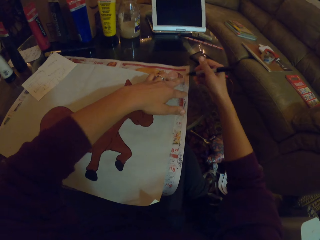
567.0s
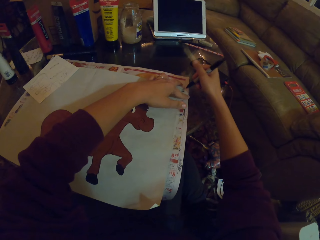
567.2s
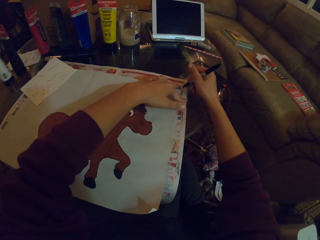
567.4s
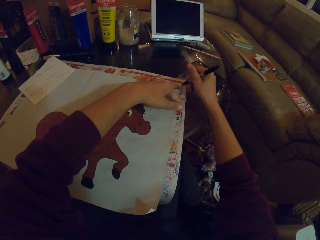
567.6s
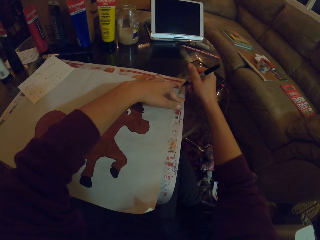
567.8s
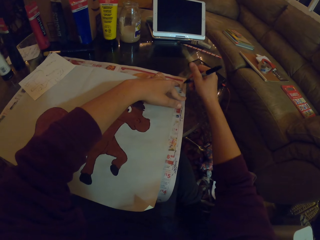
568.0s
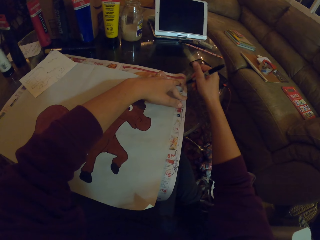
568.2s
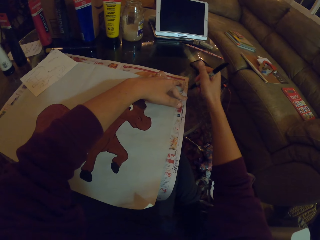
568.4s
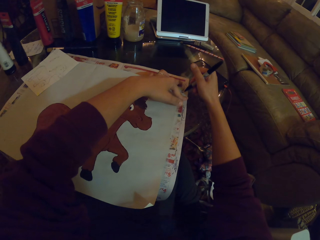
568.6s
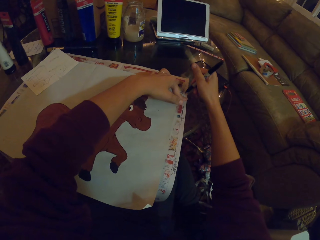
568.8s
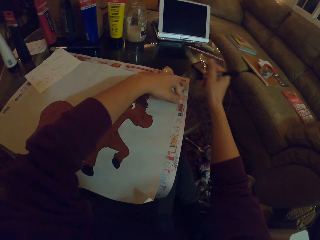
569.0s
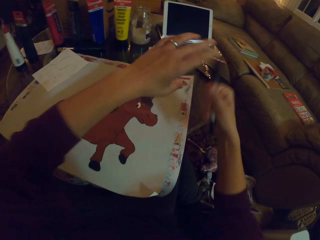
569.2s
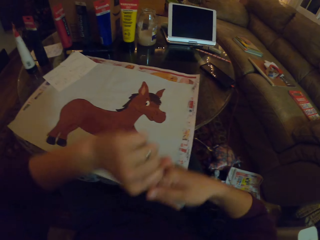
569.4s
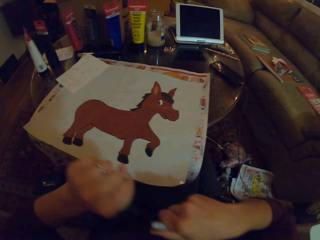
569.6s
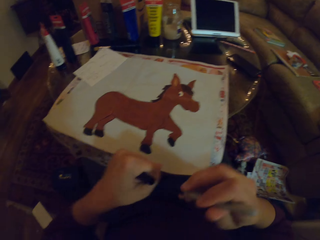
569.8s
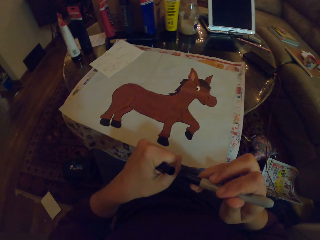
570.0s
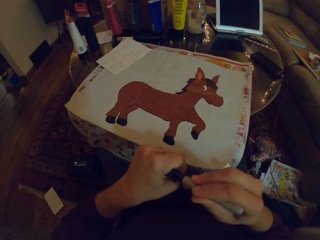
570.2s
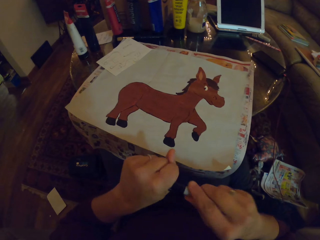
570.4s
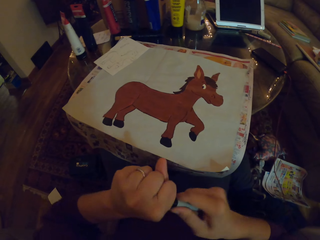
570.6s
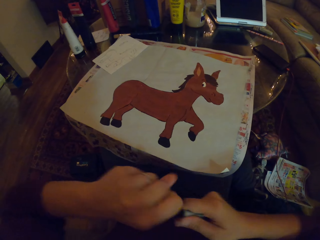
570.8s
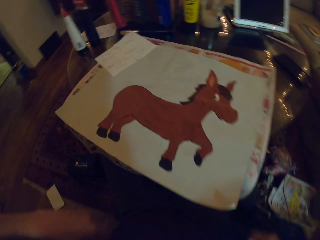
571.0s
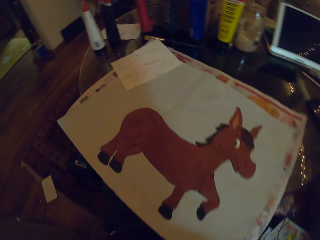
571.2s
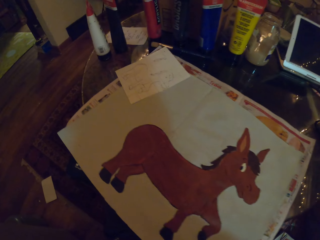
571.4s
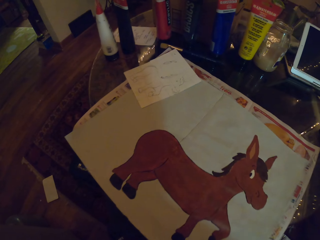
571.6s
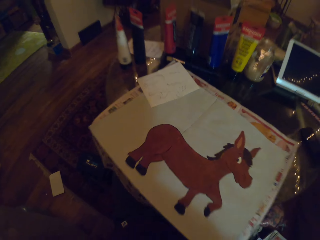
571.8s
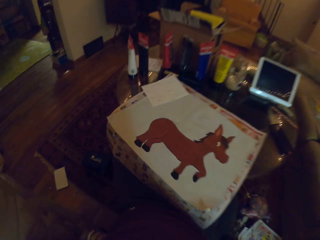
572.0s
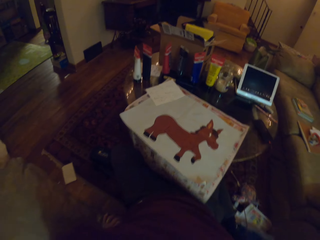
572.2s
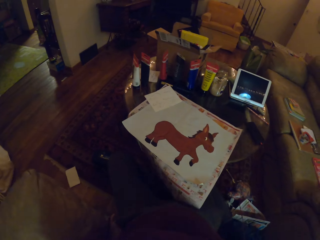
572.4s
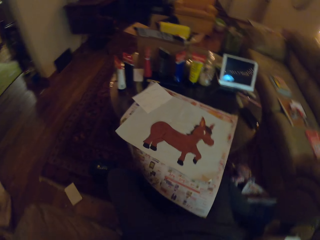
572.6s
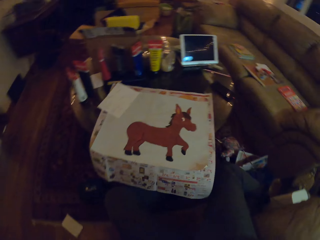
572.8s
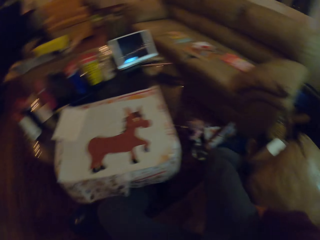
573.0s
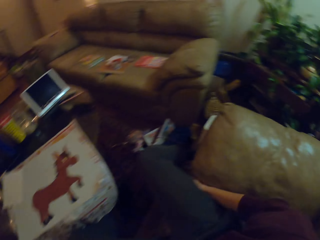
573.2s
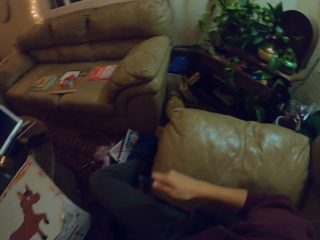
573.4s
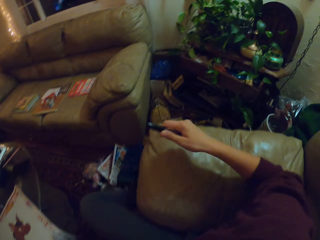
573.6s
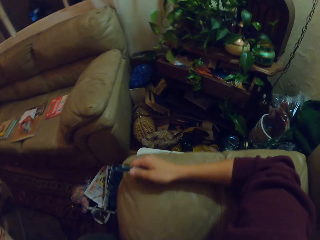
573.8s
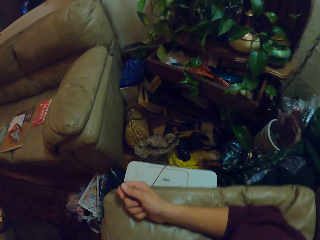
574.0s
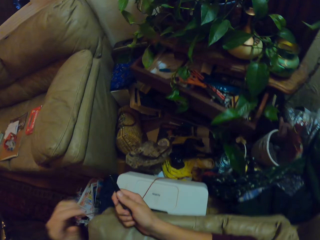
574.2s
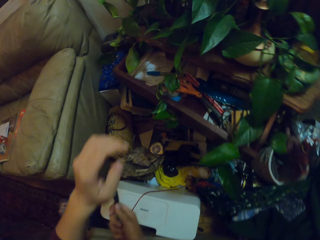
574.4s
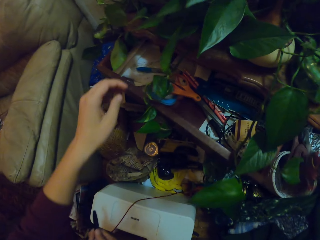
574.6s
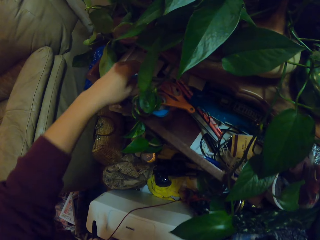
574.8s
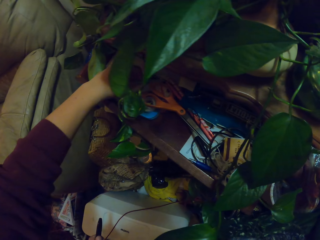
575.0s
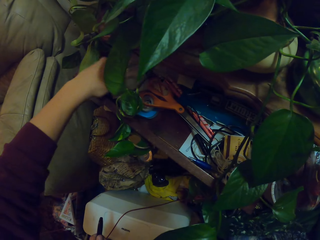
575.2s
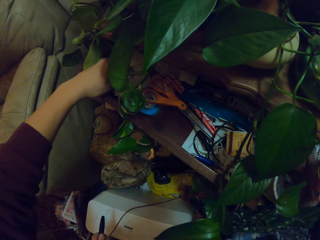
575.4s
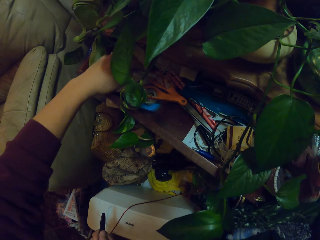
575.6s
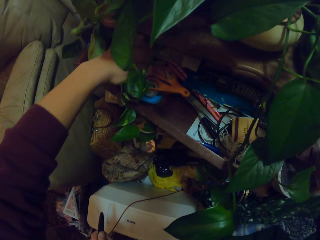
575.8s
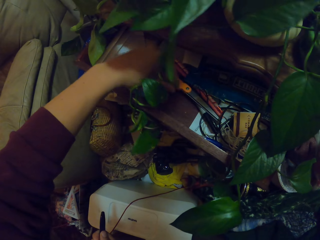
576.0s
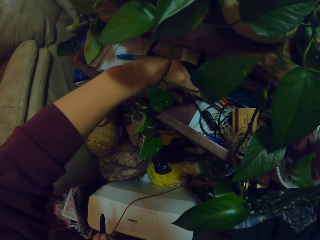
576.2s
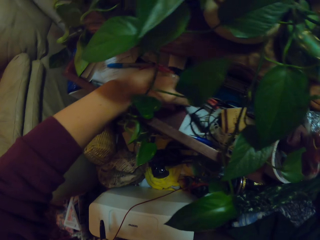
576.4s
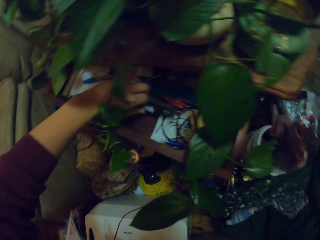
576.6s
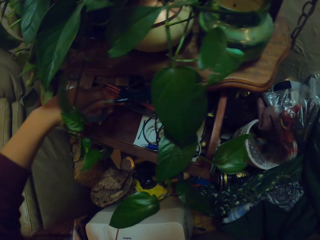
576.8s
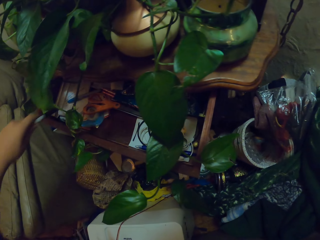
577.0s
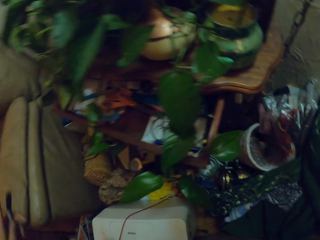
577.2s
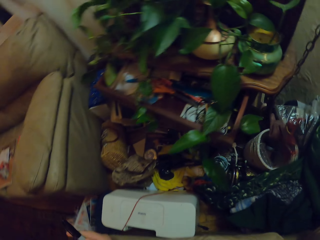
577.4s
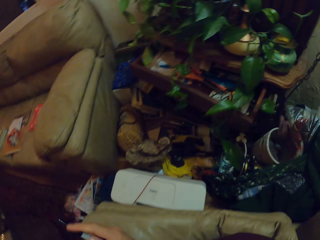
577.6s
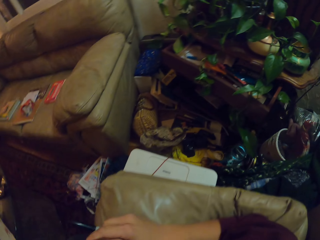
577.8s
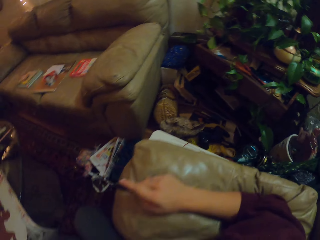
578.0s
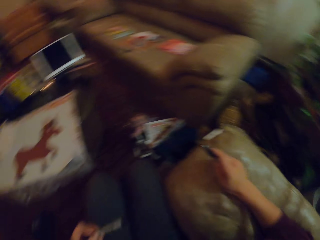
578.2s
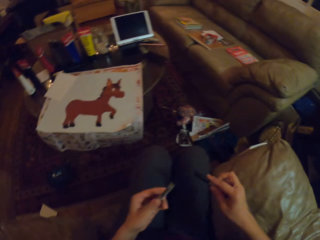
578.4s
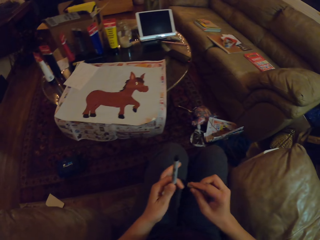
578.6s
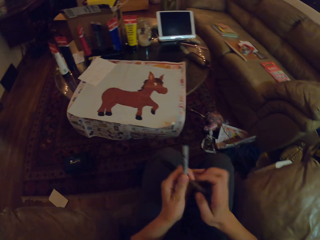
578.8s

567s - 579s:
The camera wearer writes on paper. They close the painting pen or marker pen. They look around. They pick up a painting pen on the table. They put down the marker pen. They pick up a marker pen.

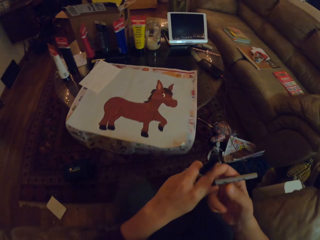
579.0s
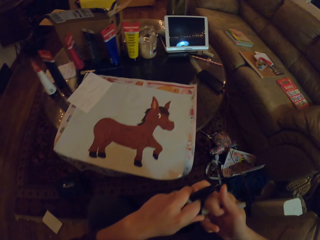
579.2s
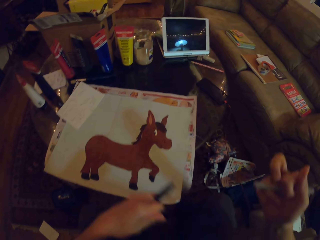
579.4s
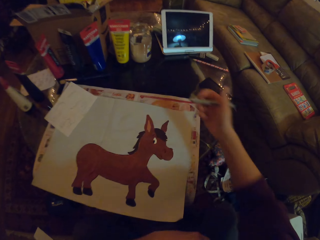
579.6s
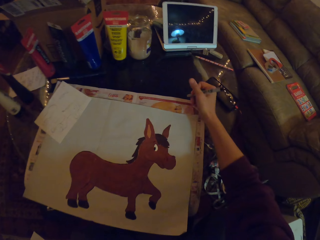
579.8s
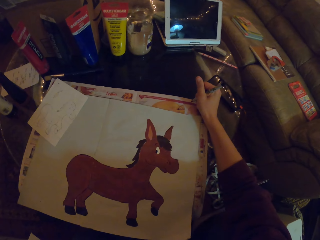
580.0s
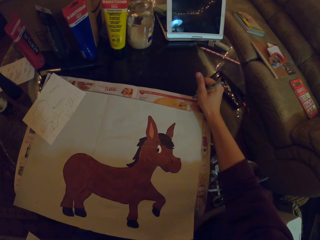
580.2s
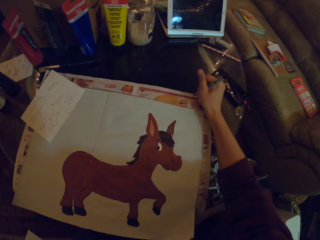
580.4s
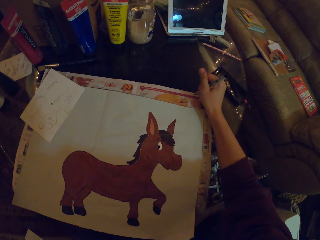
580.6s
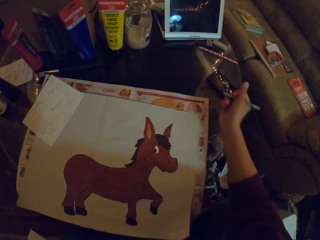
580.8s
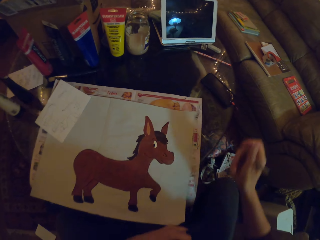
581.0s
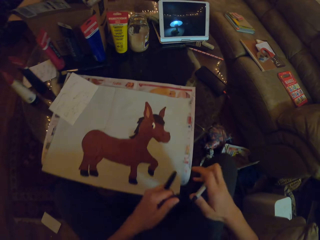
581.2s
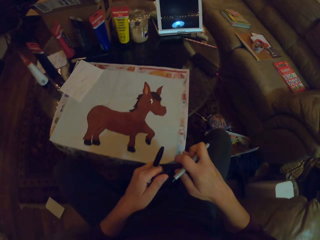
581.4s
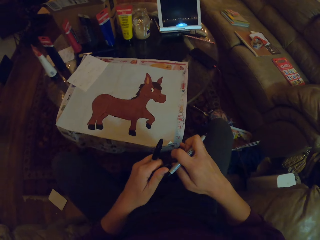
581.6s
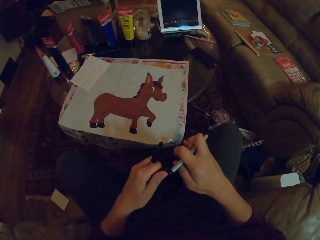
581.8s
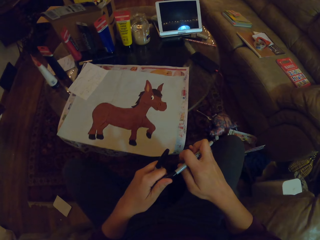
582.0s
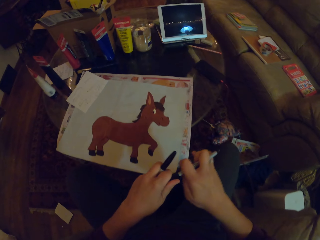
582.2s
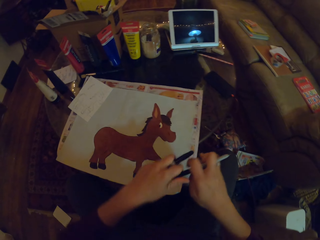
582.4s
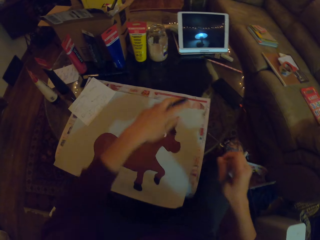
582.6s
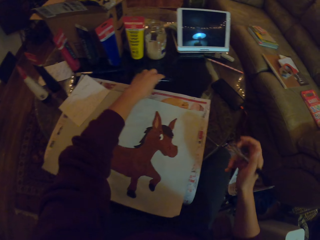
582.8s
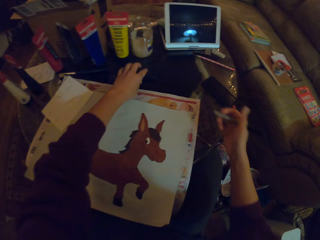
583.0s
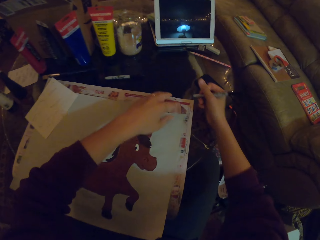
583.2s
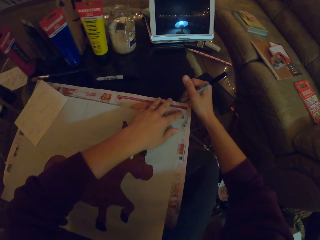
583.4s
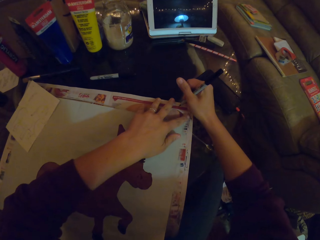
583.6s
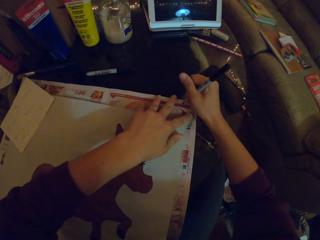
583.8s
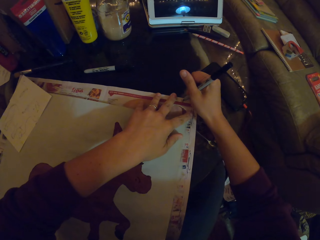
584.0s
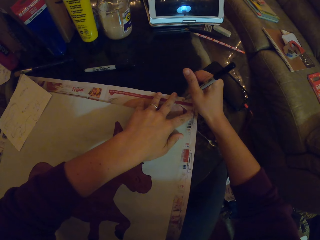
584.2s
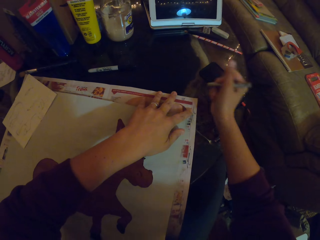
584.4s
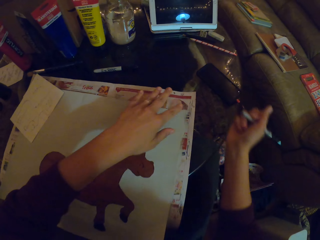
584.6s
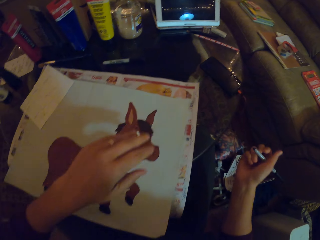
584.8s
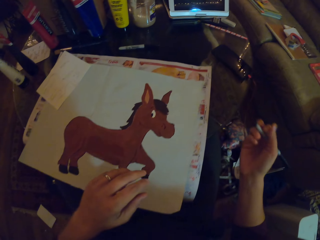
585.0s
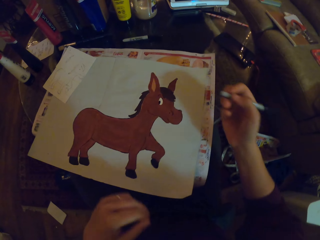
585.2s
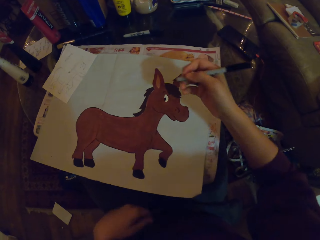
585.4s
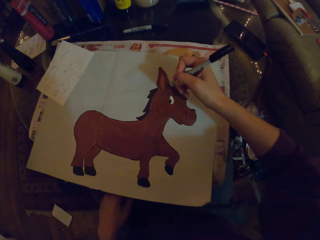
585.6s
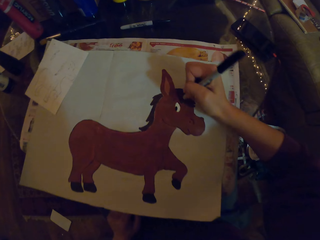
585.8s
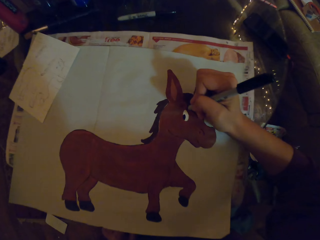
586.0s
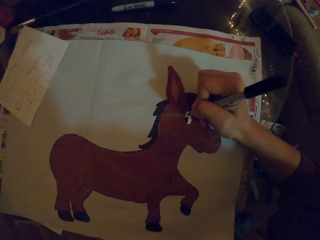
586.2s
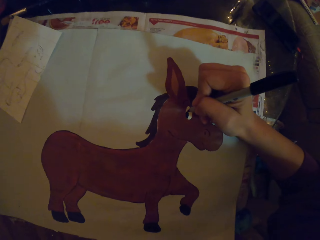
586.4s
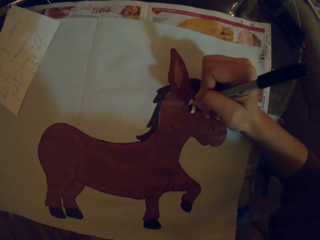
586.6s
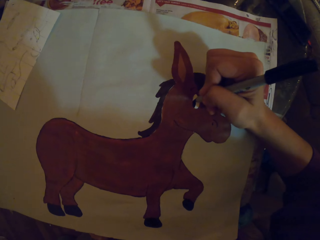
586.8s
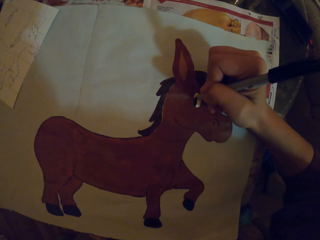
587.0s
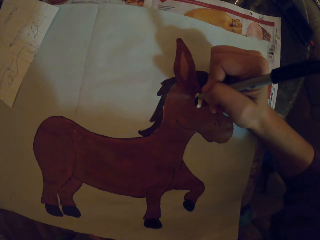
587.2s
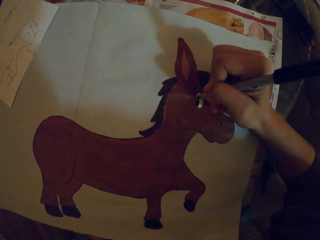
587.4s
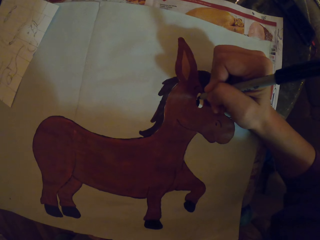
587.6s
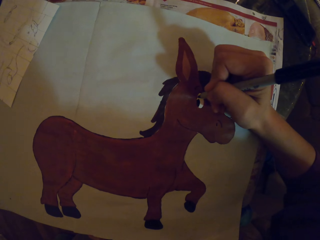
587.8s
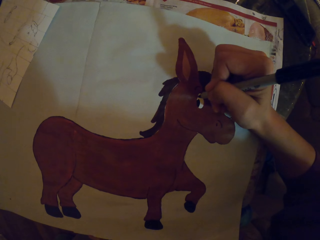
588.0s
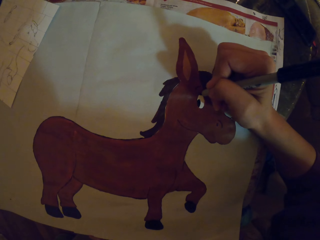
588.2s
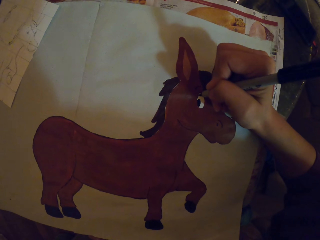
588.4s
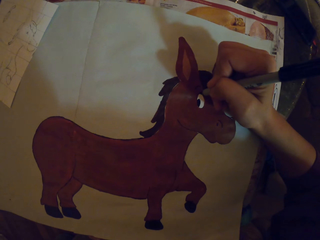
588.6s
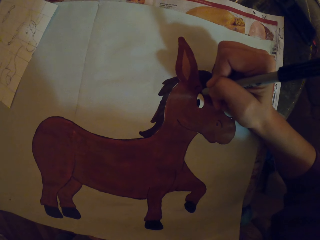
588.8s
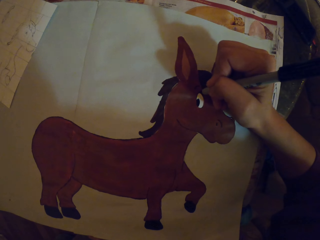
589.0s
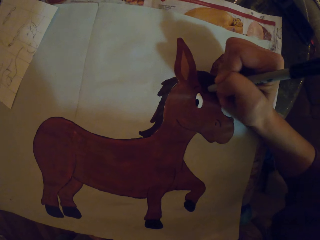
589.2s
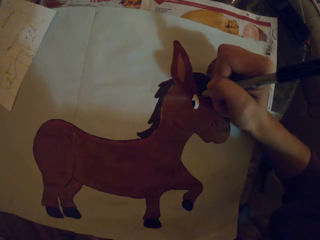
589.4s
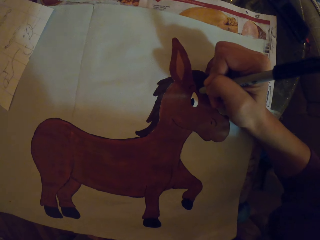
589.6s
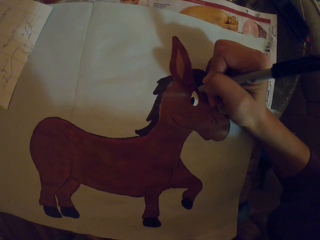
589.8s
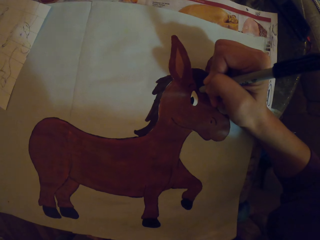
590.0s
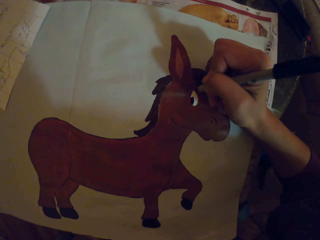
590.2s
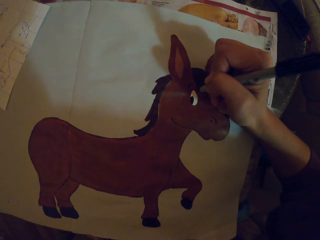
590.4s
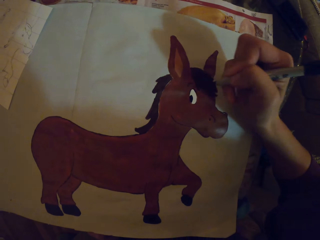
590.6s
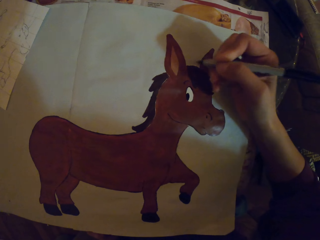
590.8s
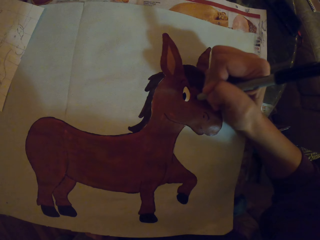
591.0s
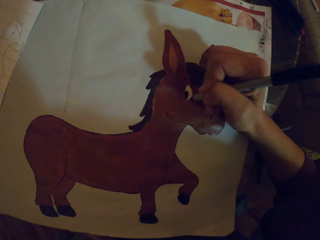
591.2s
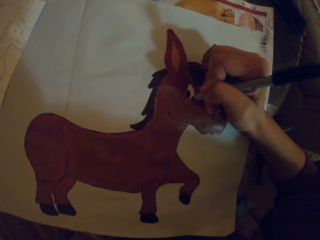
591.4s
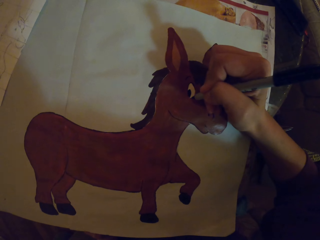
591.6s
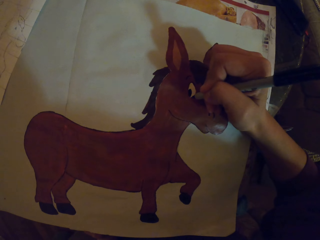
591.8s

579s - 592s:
The camera wearer opens the painting pen or marker pen. They try the painting pen. They write on paper. They close the painting pen. They put the painting pen on the table. They try the painting pen. They write on the paper. They paint with the marker pen.
